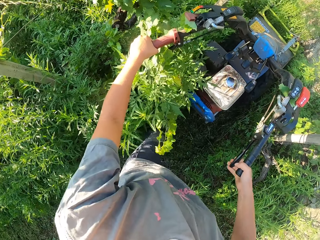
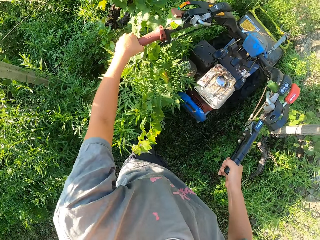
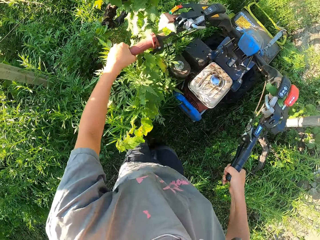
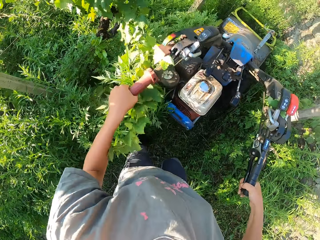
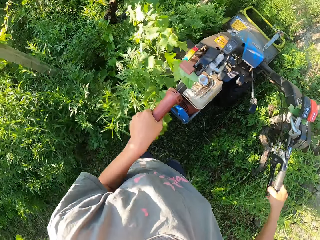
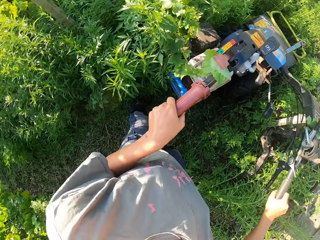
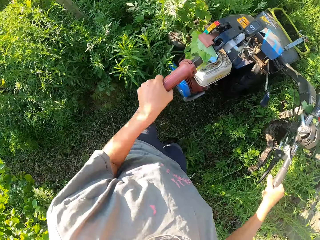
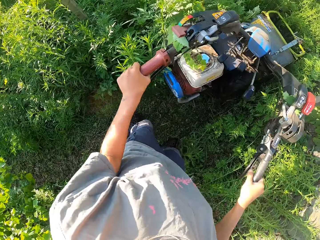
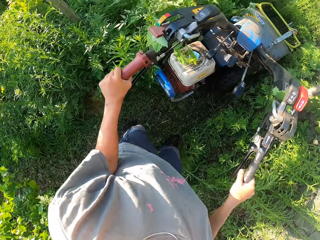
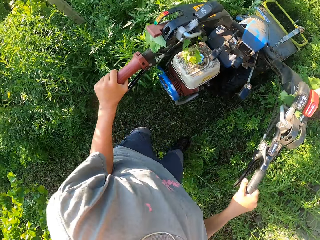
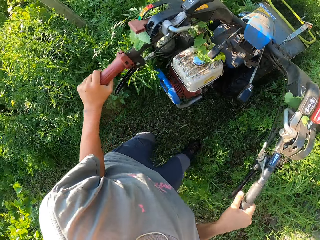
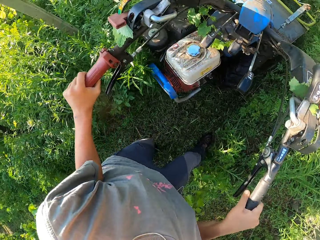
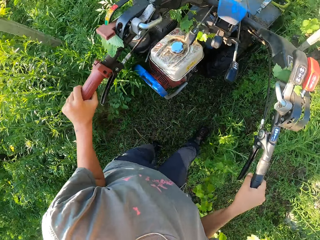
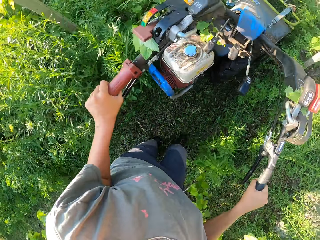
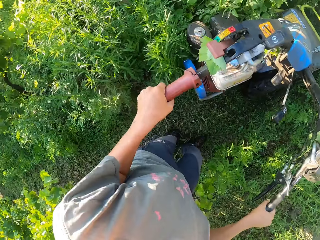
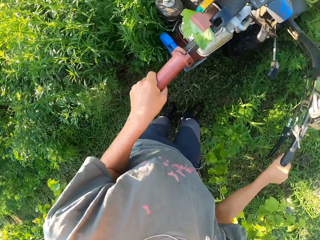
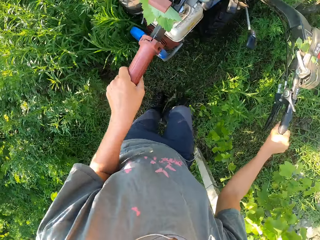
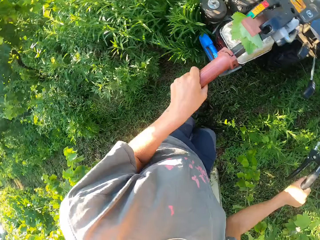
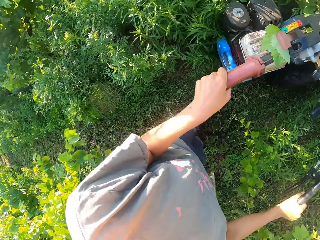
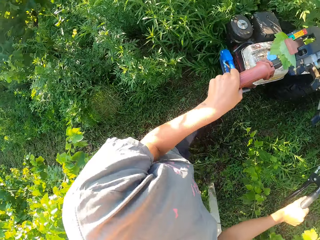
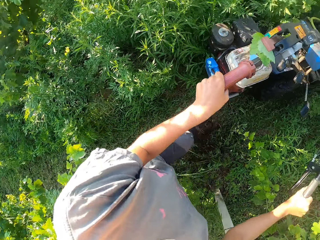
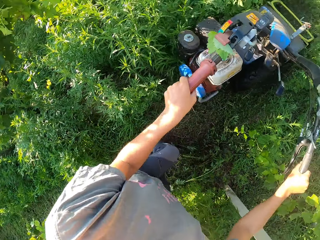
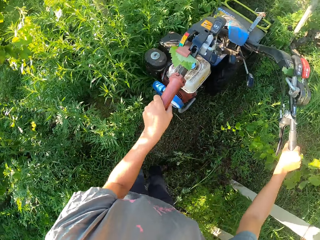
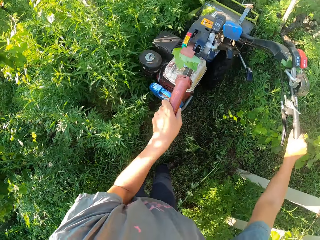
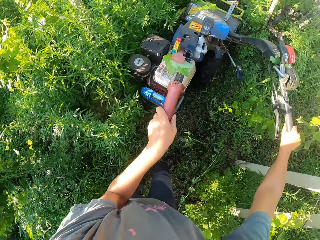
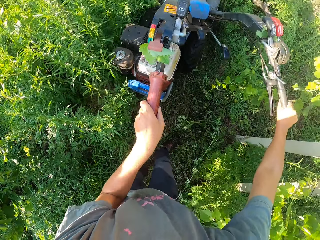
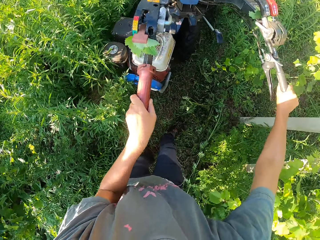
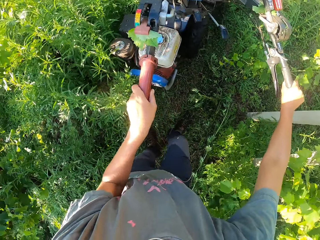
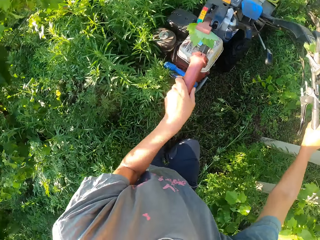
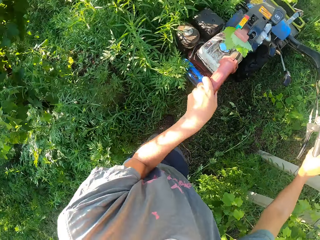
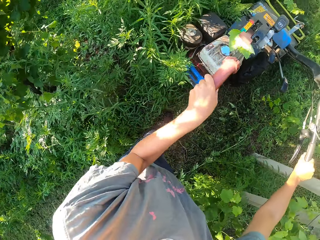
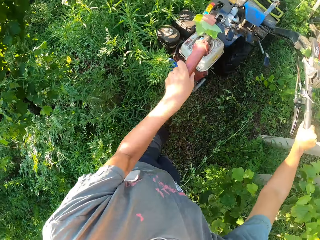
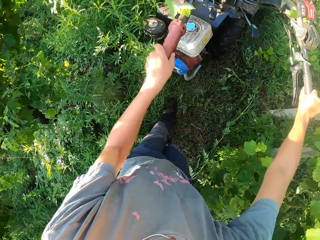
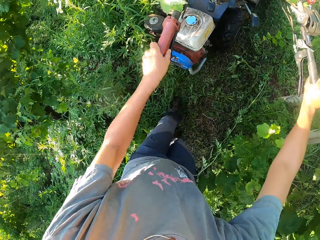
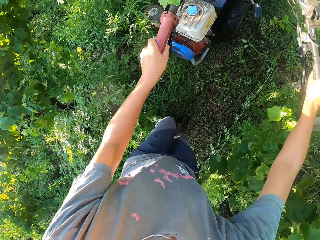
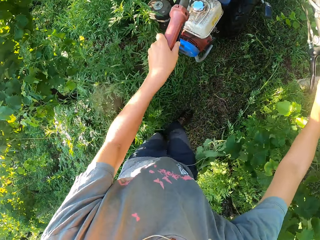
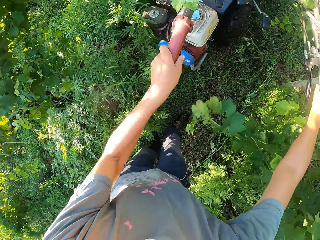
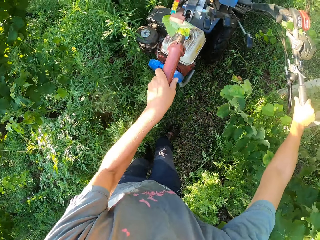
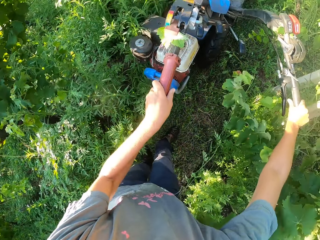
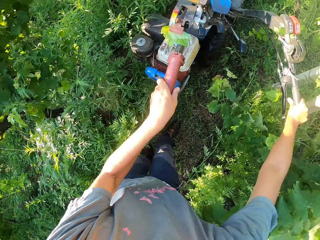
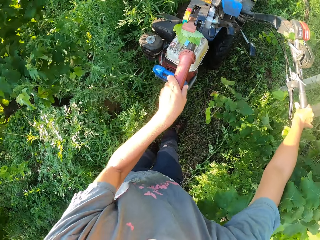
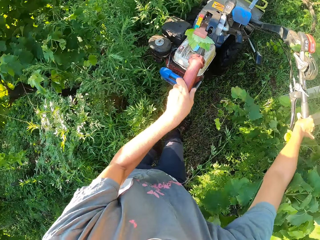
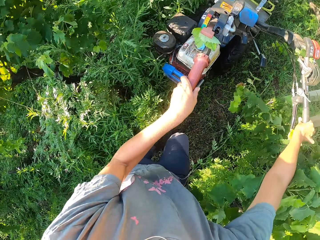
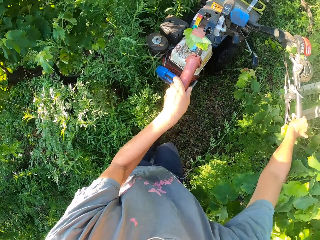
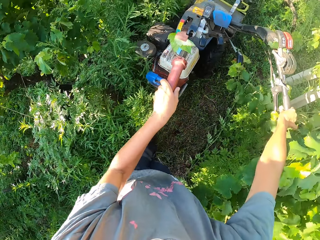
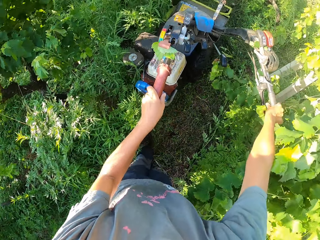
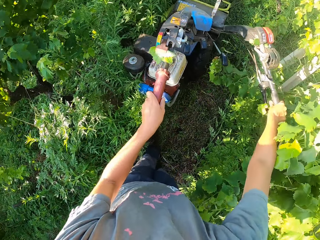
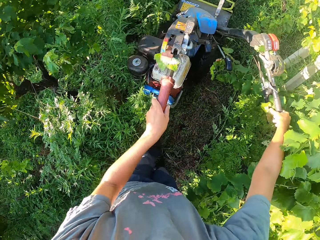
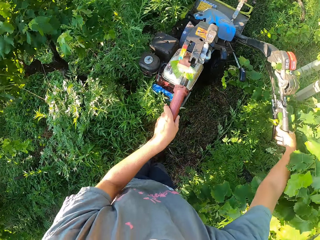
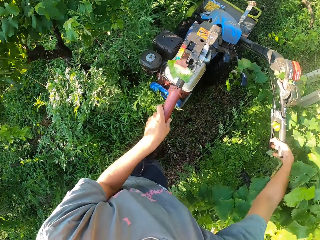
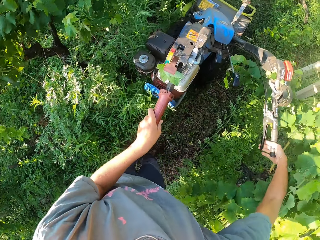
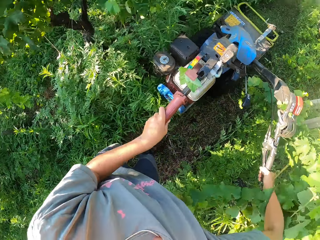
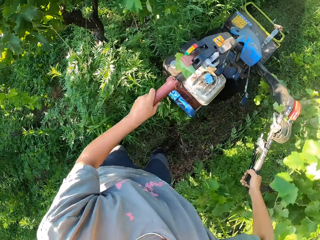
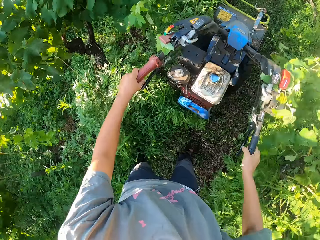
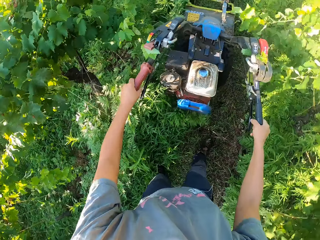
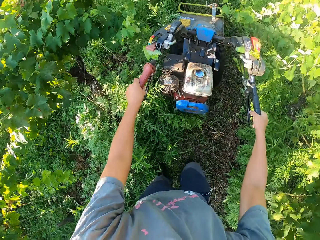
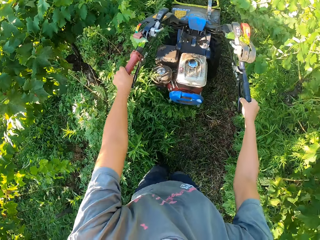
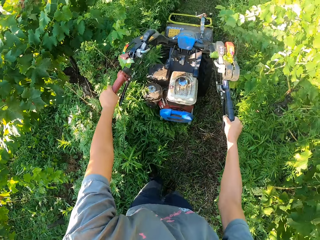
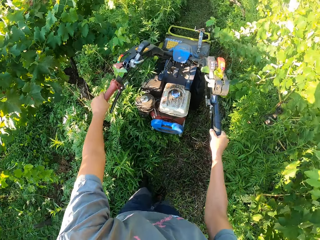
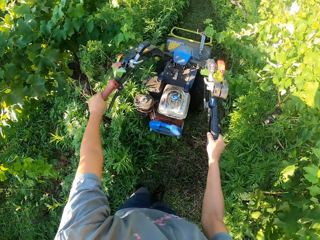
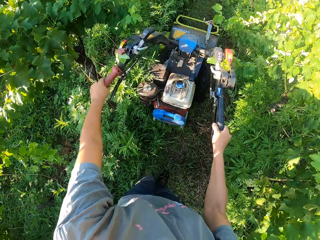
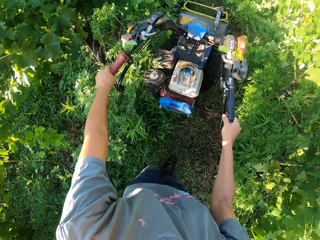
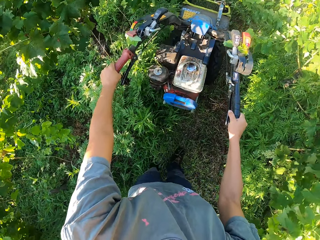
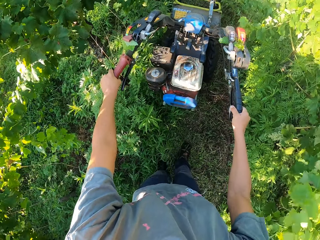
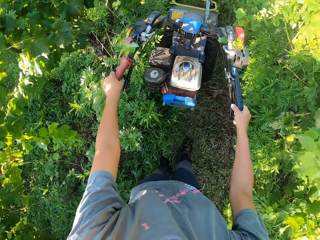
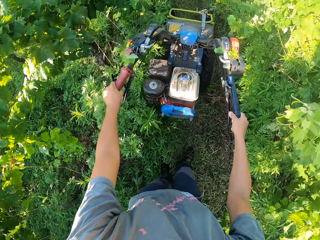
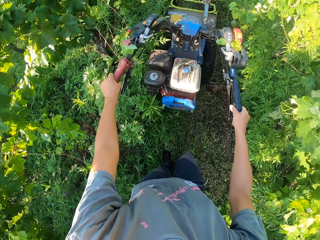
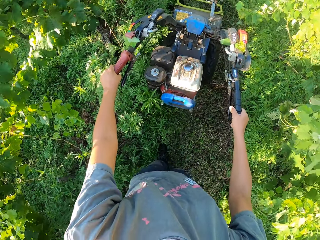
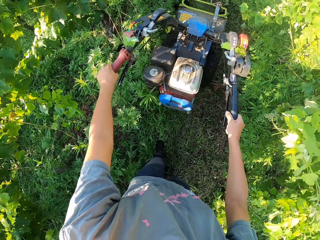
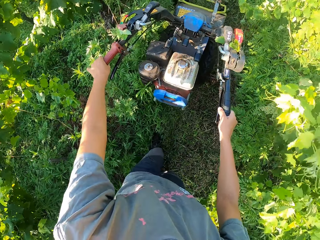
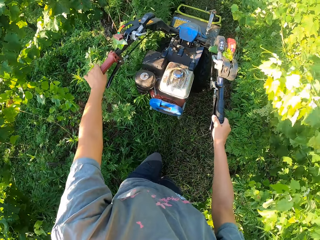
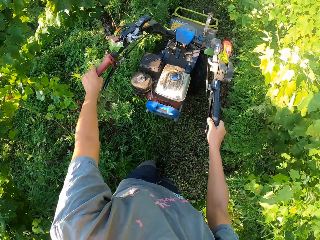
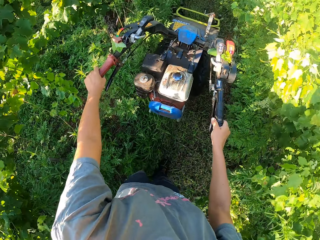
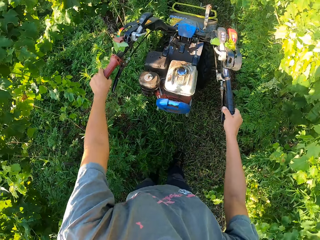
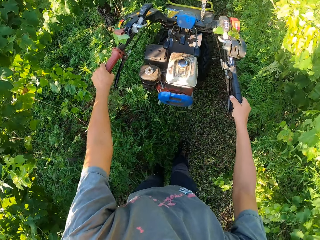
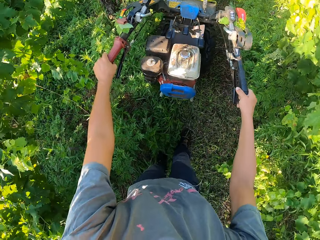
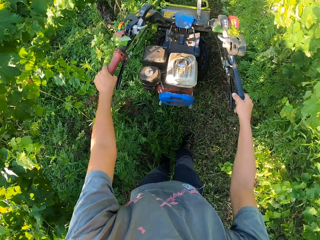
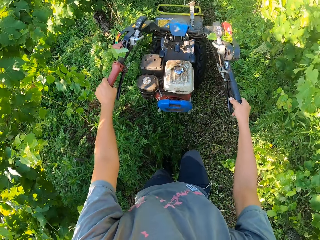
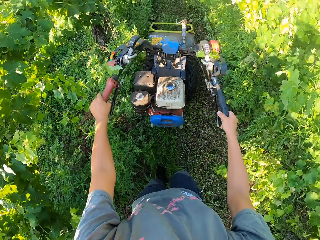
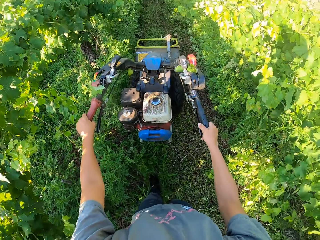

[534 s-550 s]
The camera wearer presses the clutch lever of the lawn mower. They move the bush mower handles aside. They press the clutch lever of the lawn mower again. They move the bush mower handles aside. They reverse the bush mower.

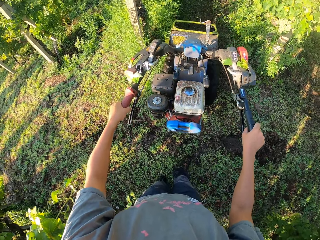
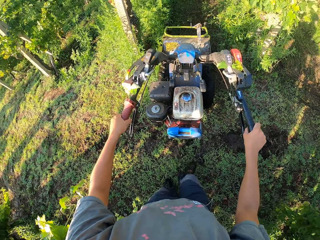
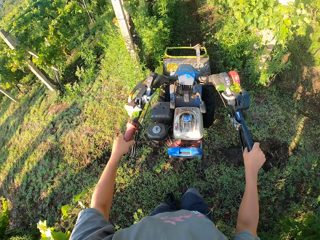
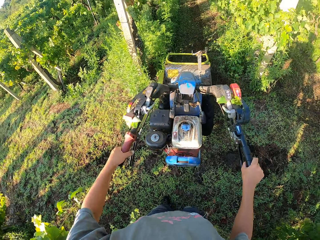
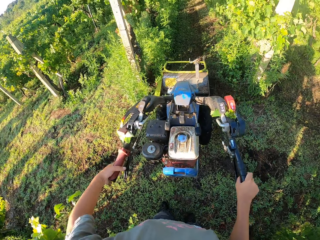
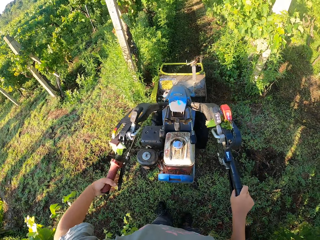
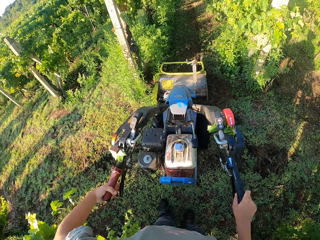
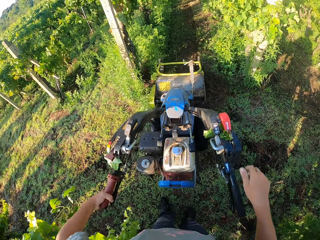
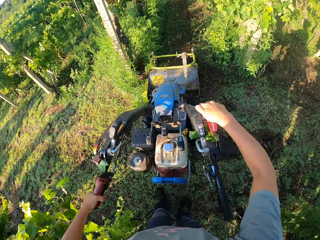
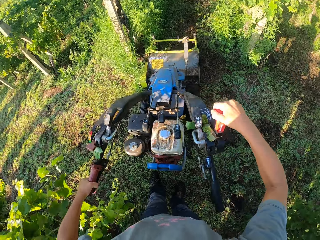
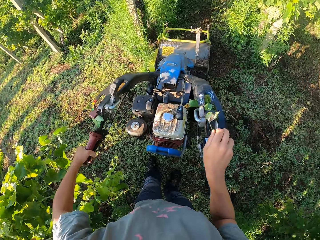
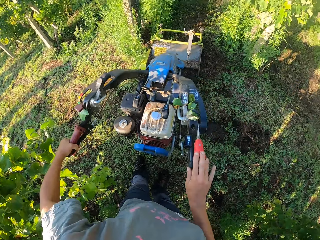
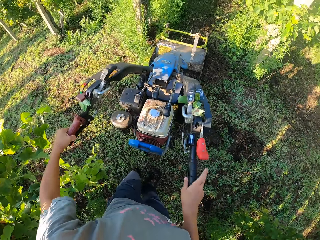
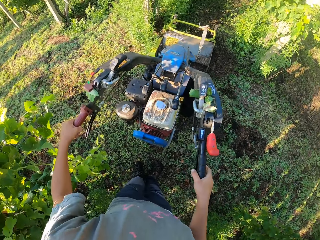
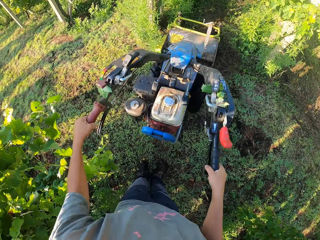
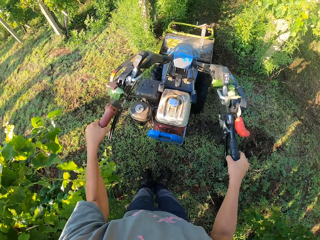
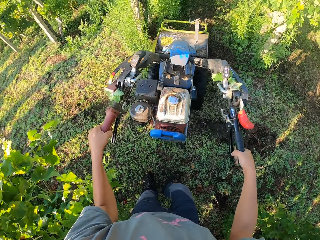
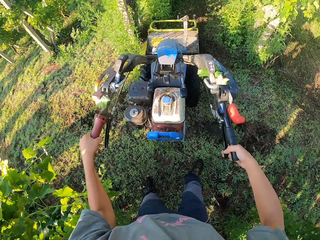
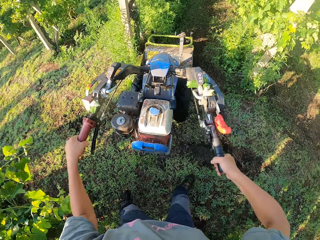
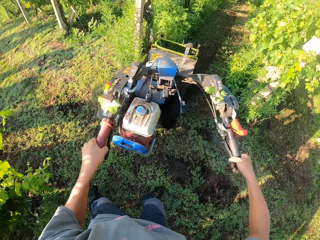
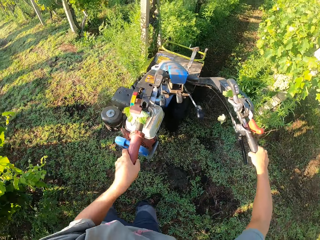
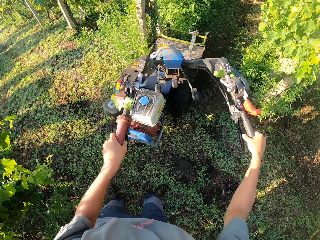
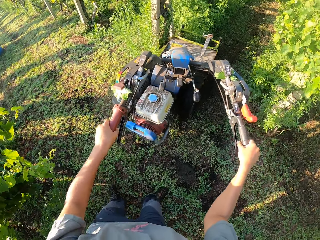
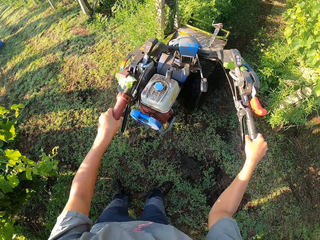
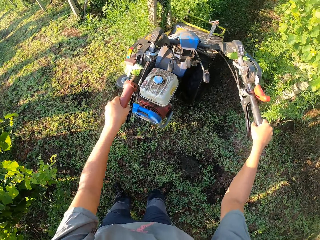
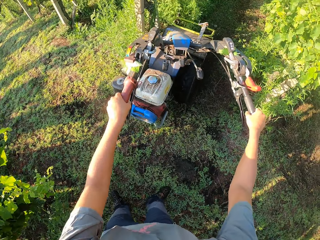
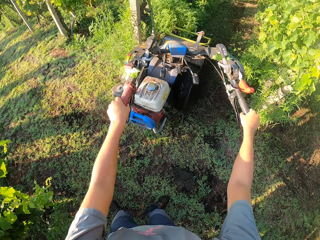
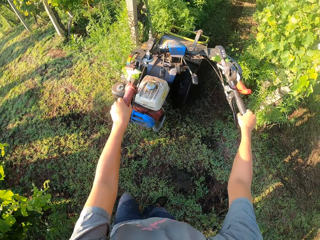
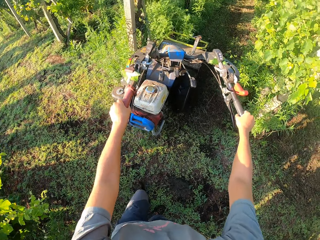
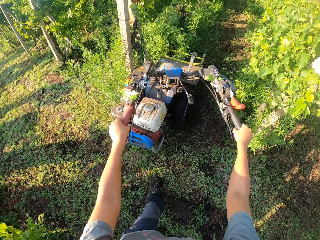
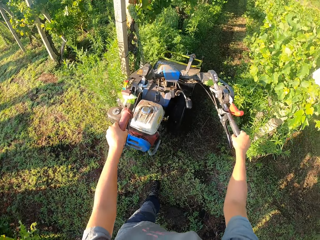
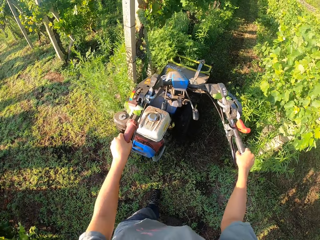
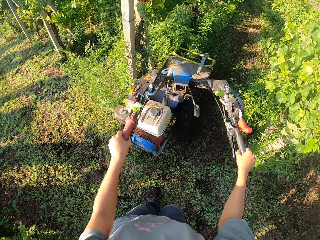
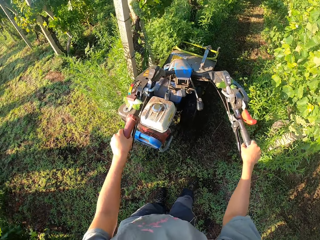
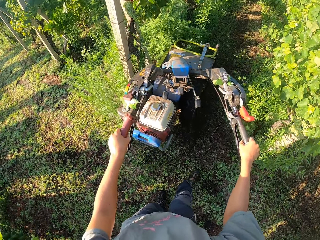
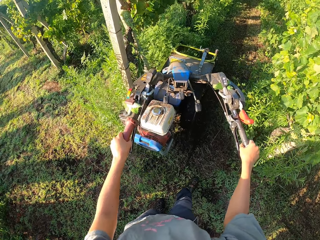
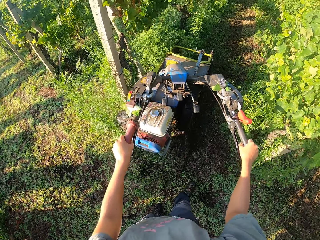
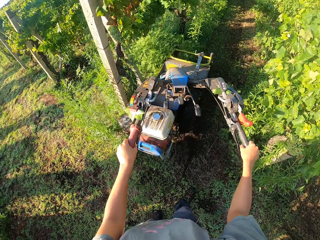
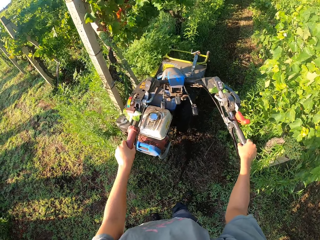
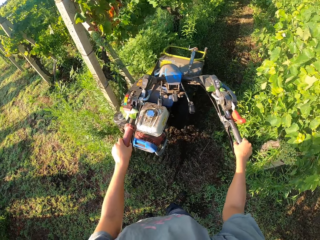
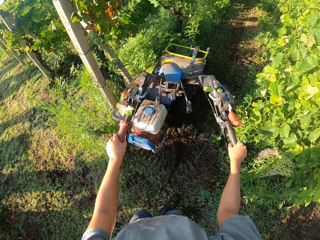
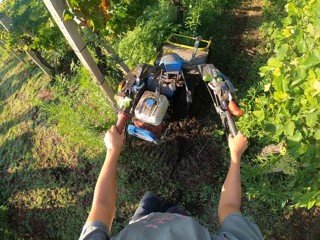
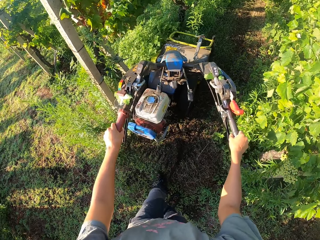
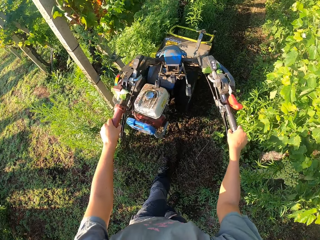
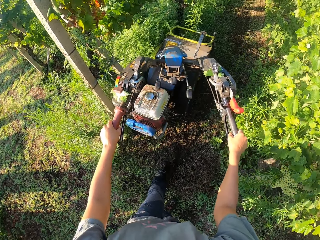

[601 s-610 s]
The camera wearer presses the clutch lever on the lawn mower. They pull down a lever on the lawn mower. They change to forward gear. They stop the cutting of the grass across the lawn. They cut the grass across the lawn with the lawn mower. They press the clutch lever on the lawn mower.
